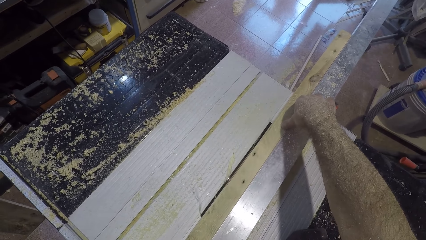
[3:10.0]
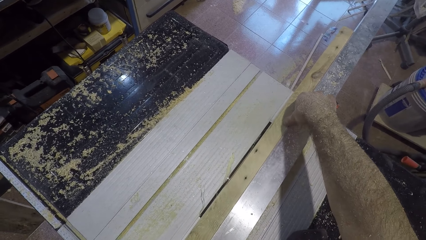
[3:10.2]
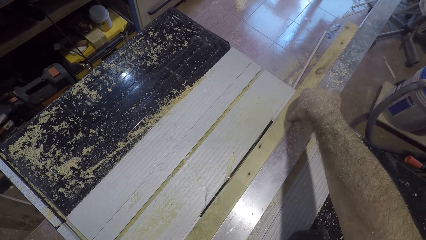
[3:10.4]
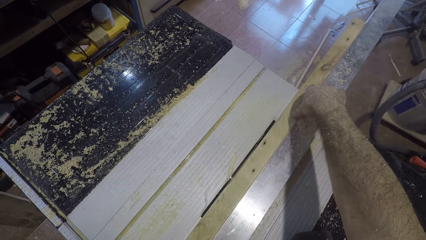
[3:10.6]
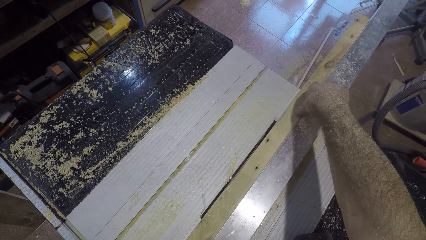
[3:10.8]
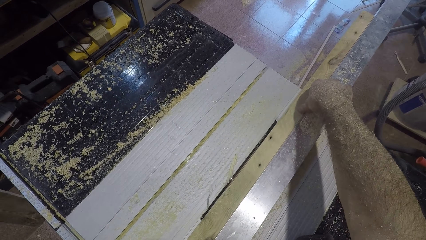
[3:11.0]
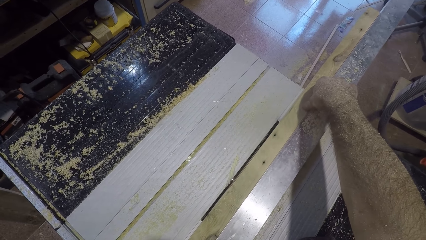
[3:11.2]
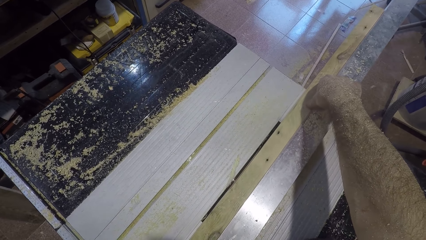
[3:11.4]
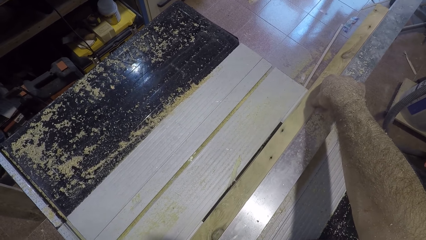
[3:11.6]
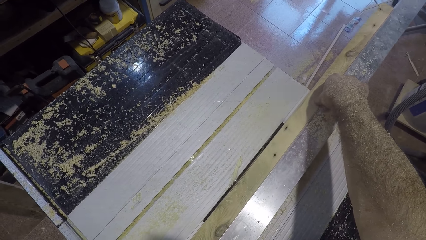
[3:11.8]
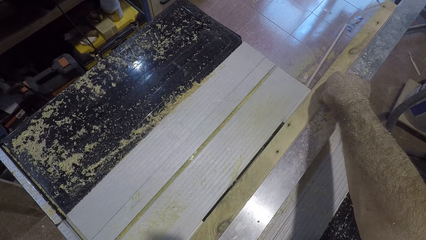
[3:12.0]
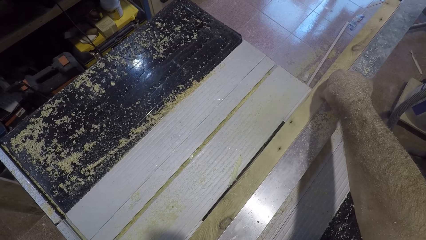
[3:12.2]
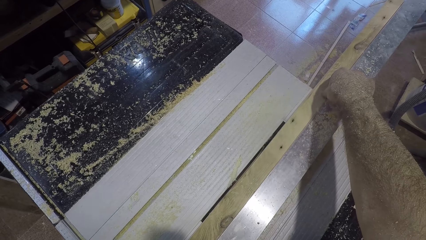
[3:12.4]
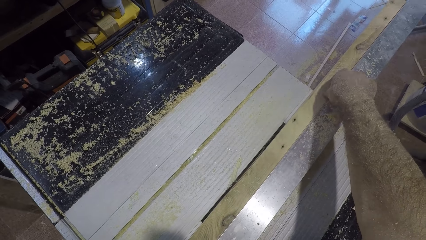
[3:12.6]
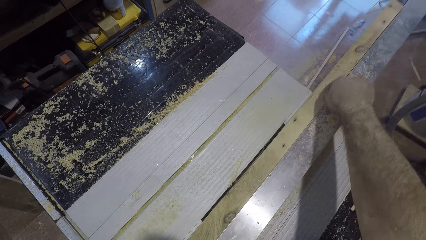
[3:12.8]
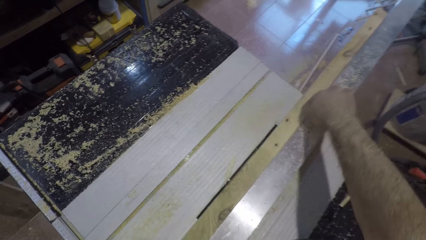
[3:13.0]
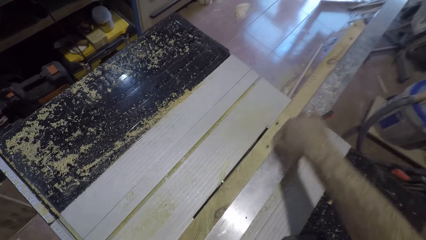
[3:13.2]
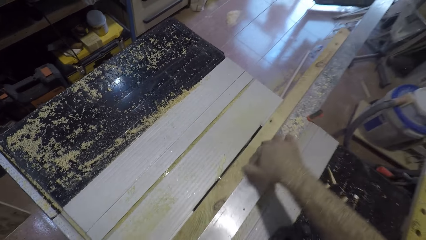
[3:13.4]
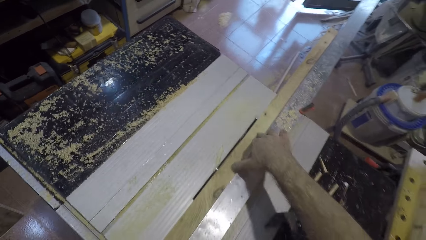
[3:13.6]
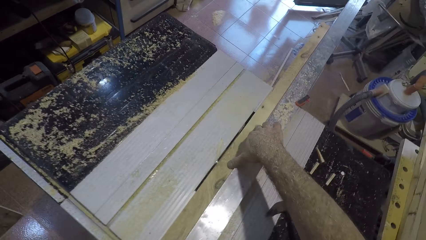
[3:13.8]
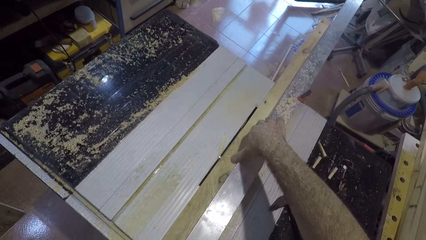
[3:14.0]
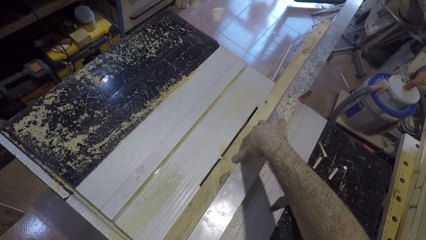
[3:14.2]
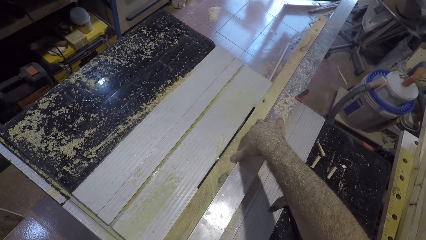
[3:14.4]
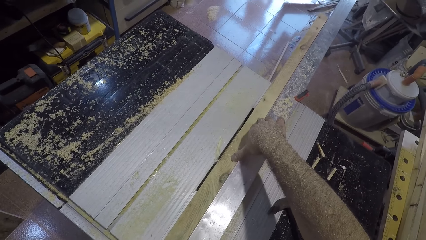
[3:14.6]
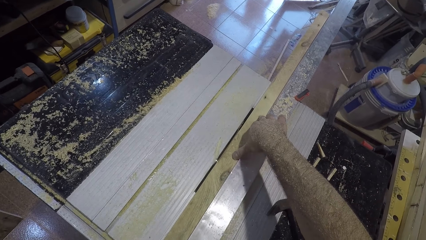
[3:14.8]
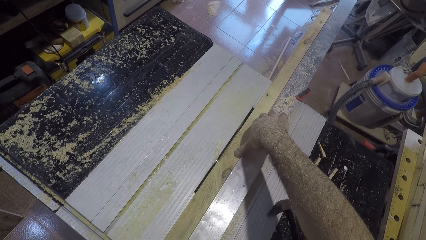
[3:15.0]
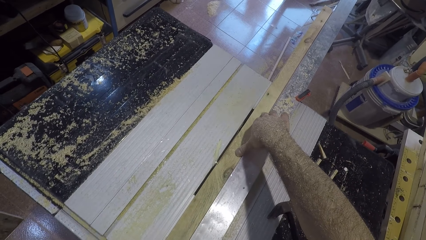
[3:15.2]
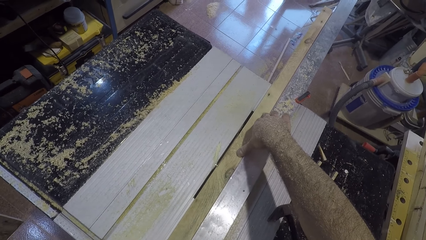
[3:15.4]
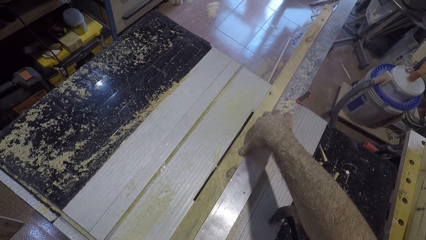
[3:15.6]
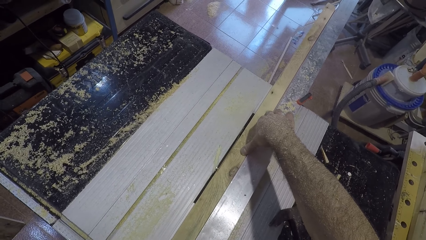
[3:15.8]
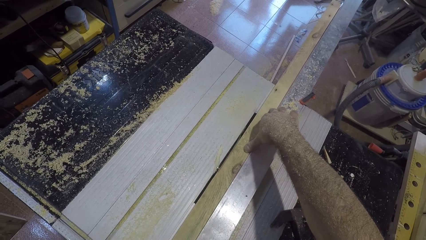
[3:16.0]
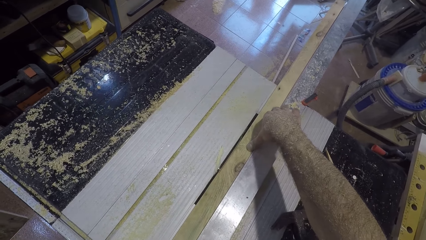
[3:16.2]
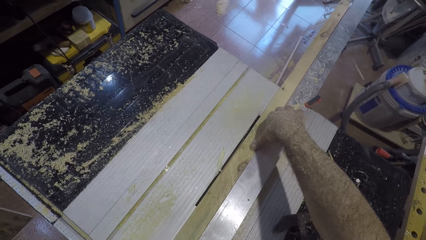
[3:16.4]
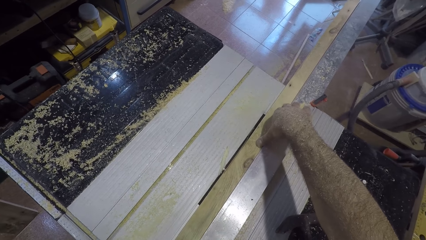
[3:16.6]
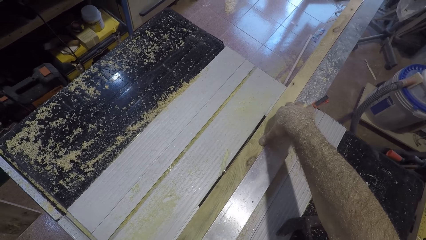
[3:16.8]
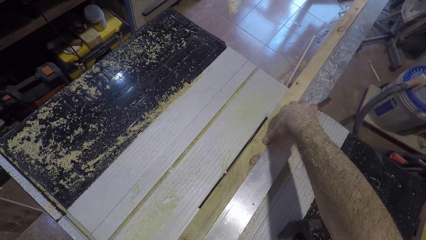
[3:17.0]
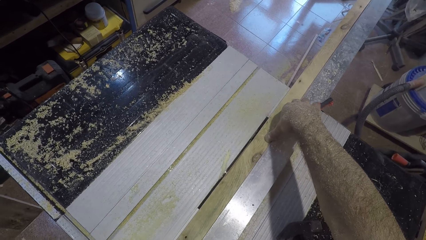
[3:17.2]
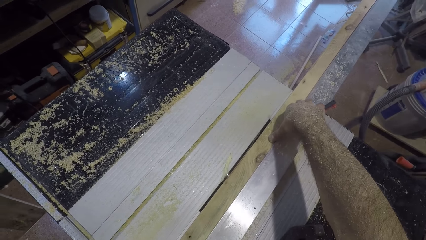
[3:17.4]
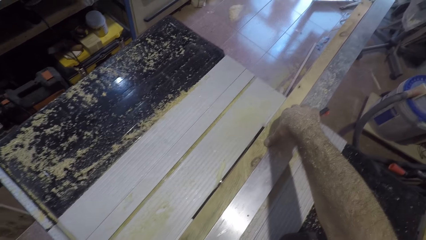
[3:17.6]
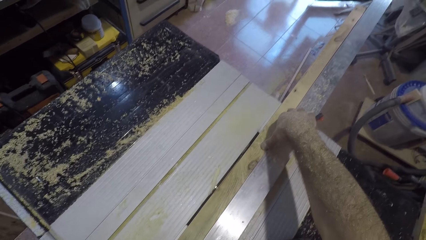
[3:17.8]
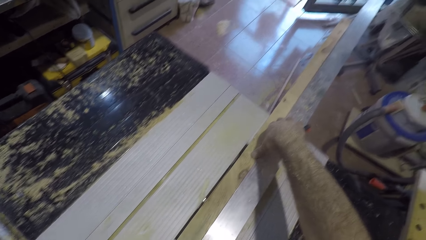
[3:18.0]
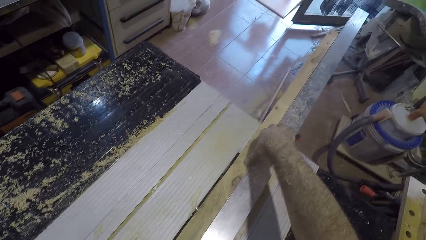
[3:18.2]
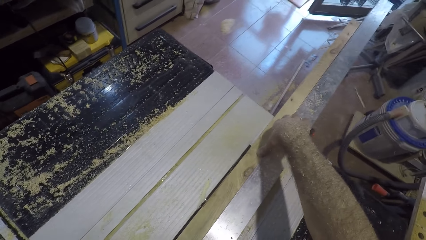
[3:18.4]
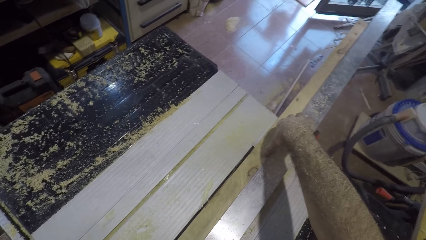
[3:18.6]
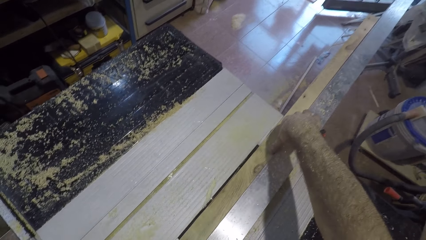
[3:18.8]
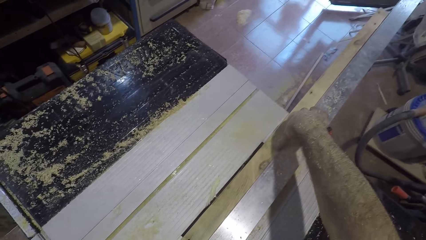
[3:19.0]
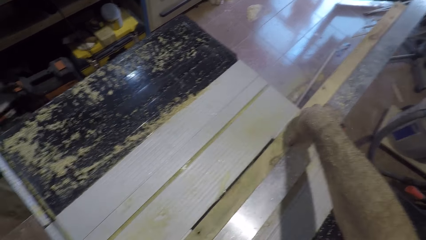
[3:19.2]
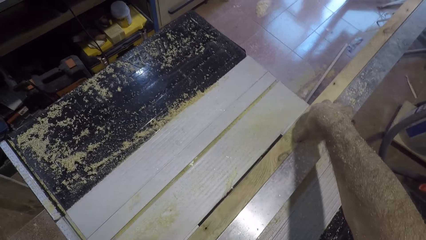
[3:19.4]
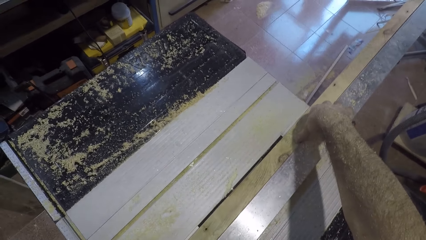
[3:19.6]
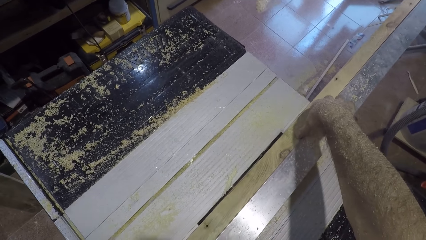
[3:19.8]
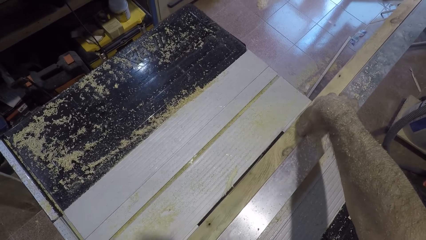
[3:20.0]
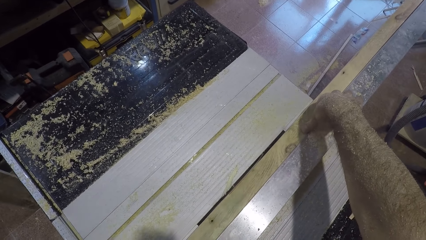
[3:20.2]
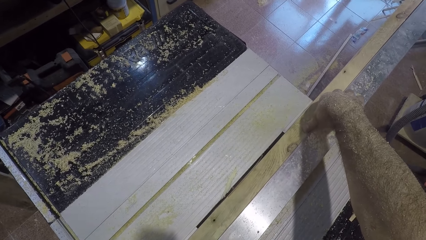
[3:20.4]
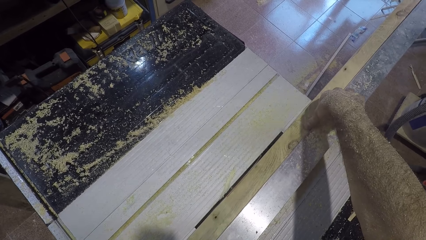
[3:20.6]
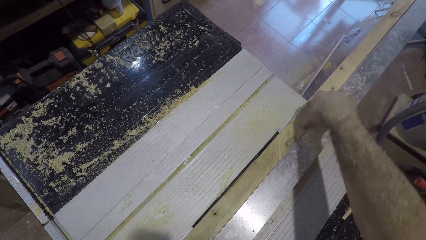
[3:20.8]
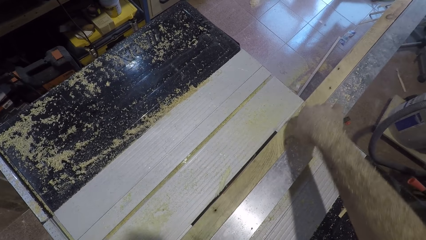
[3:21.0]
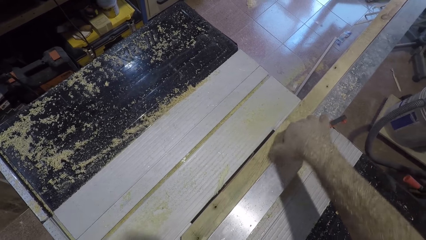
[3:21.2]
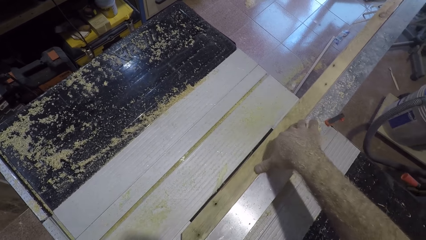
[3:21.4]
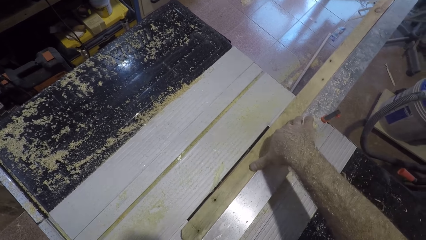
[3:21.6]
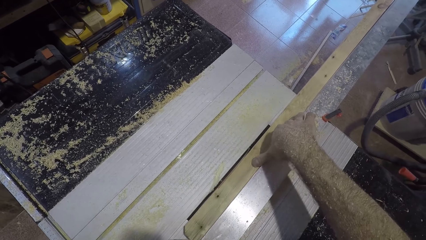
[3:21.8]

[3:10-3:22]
The camera wearer adjusts his right hand on the plank of wood. He moves his right hand backwards. He cuts the piece of wood with the electricity table saw wood cutter. He adjusts his right hand on the plank of wood again. He moves his right hand backwards.

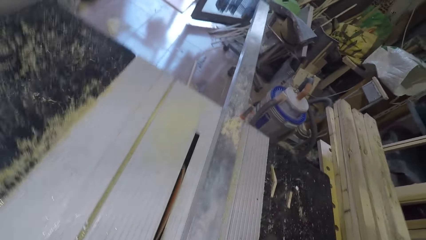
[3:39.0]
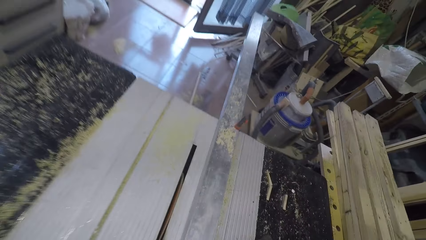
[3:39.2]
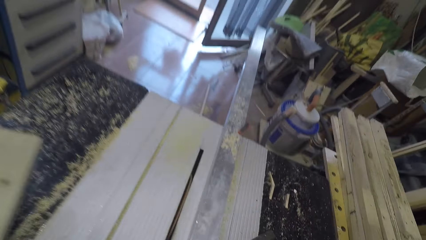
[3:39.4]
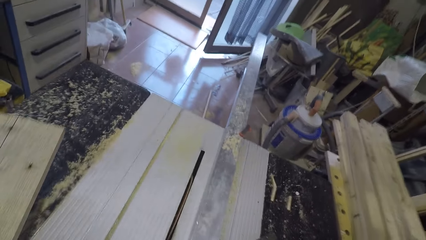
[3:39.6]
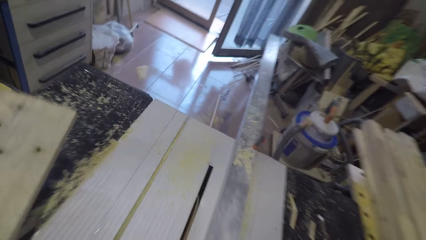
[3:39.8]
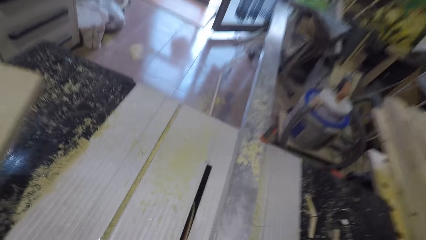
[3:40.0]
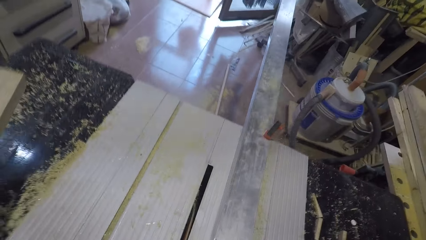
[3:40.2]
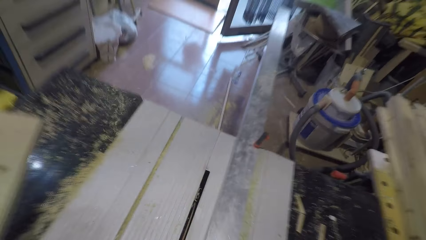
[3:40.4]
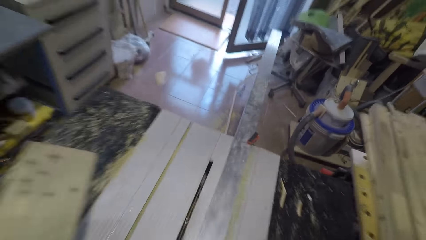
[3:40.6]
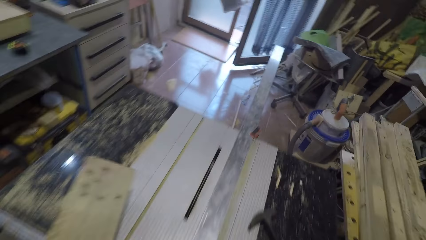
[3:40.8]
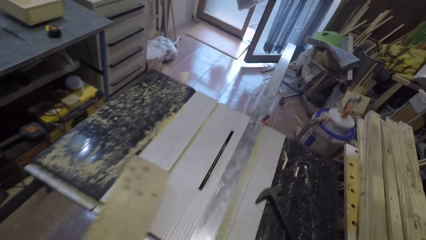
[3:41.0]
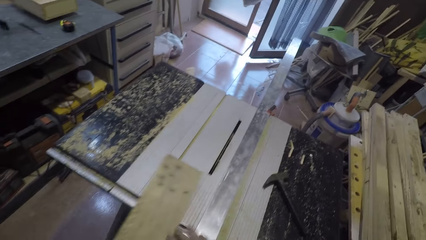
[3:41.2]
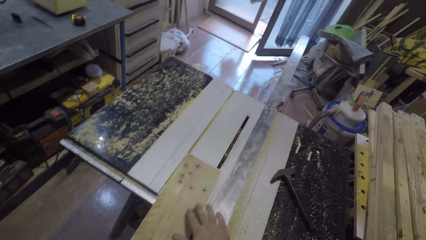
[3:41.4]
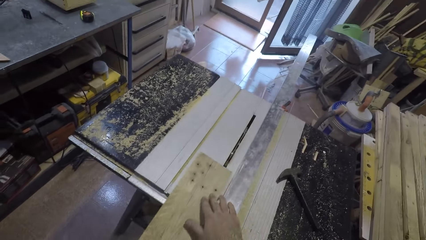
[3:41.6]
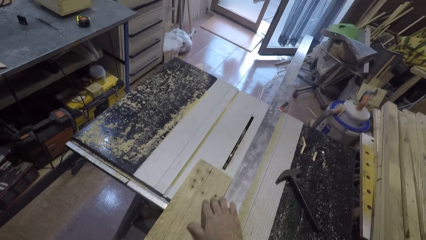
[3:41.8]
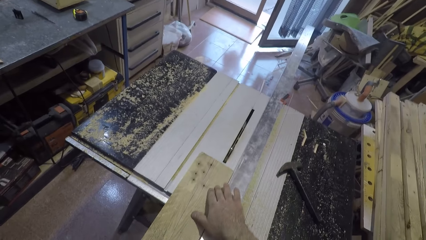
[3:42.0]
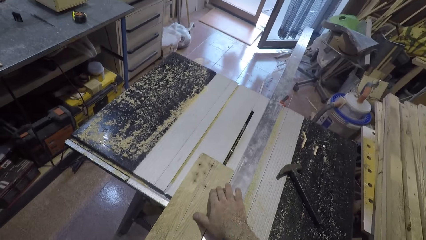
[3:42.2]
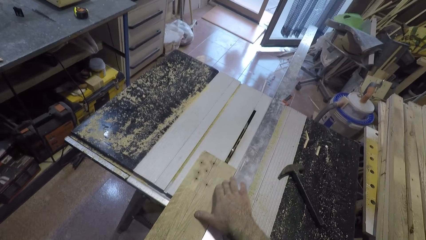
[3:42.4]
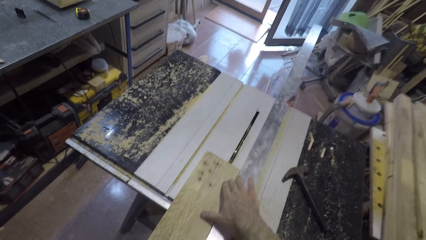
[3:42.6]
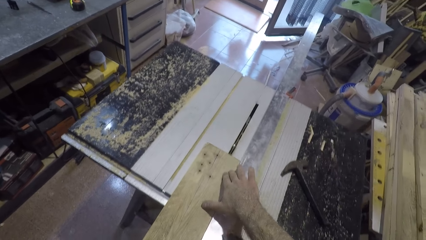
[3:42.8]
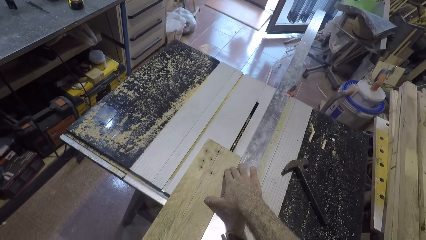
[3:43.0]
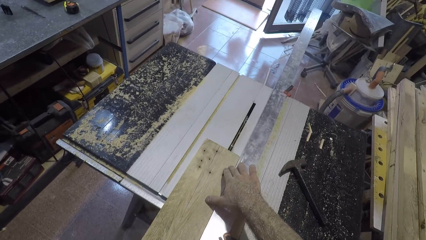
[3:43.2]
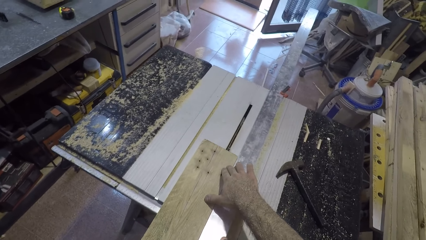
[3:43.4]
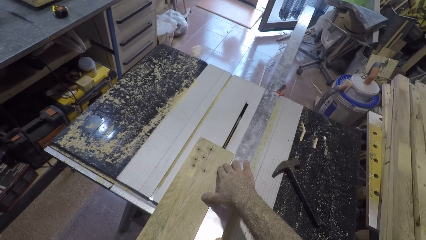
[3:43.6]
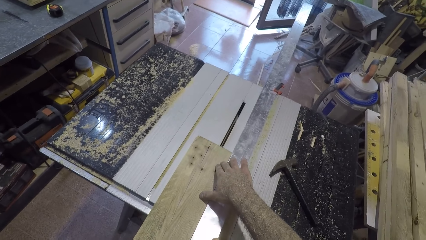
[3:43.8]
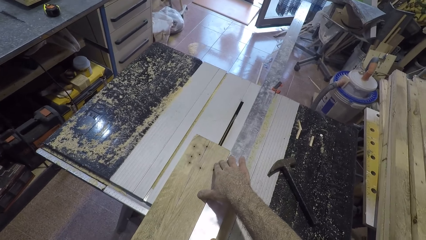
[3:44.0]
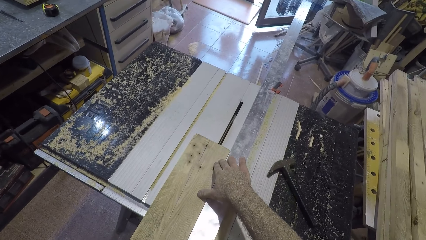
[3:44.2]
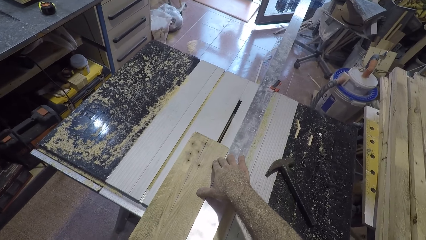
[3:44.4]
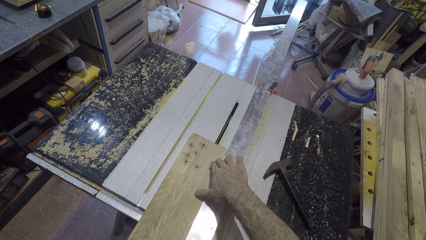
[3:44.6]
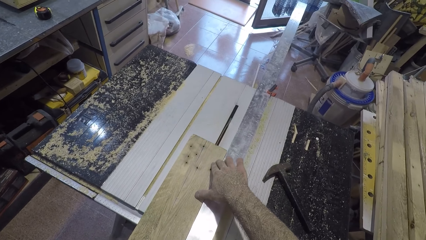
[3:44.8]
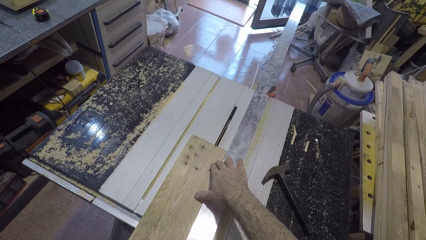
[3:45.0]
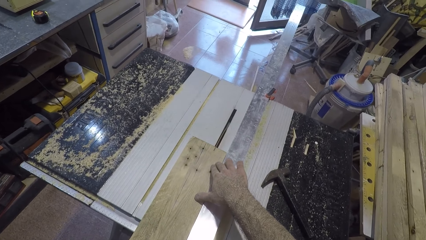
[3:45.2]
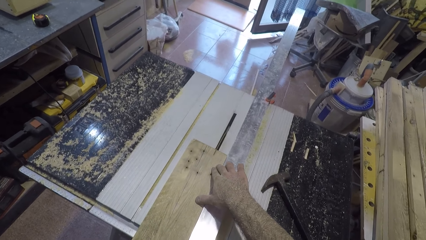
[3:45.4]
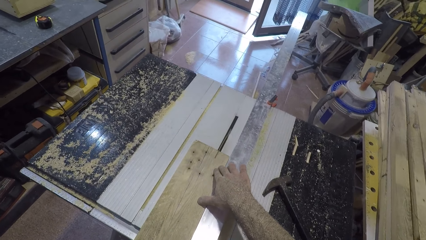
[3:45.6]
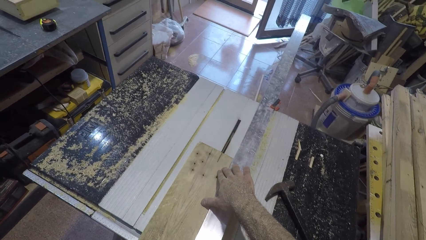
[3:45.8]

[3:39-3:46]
The camera wearer places the piece of wood on the electricity table saw wood cutter. He sets his right hand on the plank of wood. He cuts the piece of wood with the electricity table saw wood cutter.
